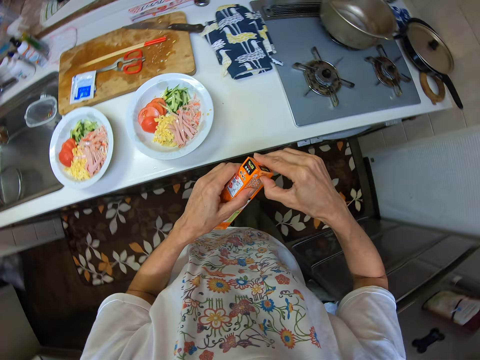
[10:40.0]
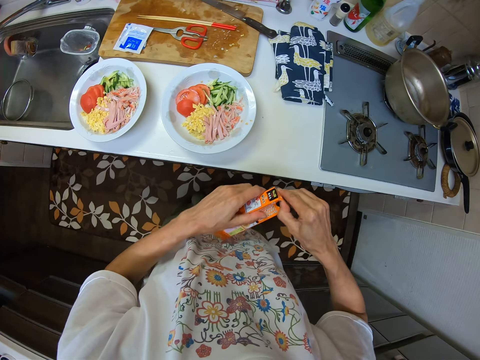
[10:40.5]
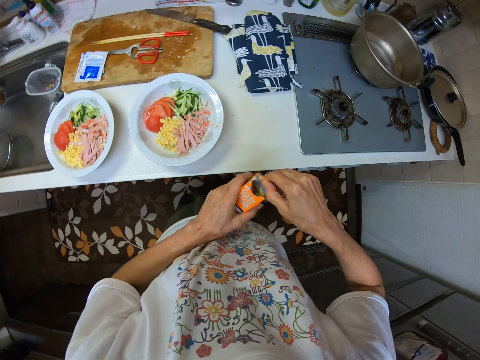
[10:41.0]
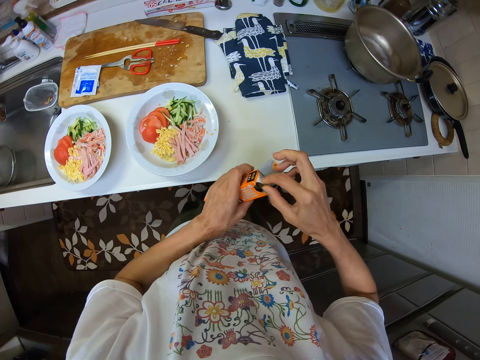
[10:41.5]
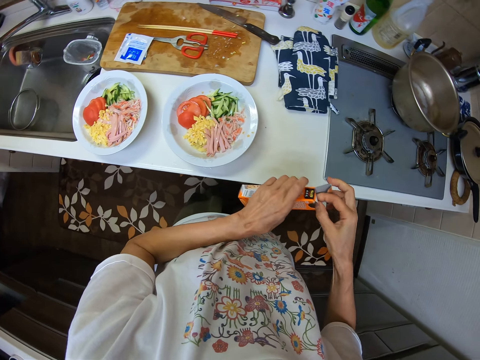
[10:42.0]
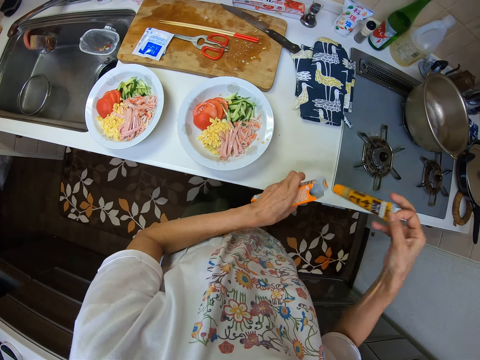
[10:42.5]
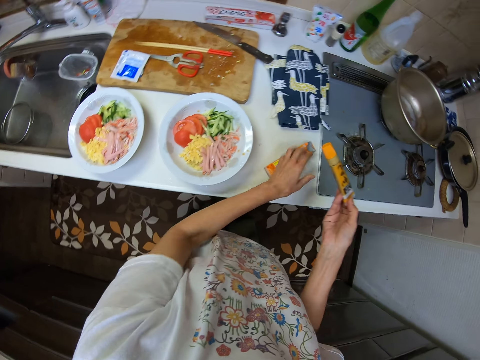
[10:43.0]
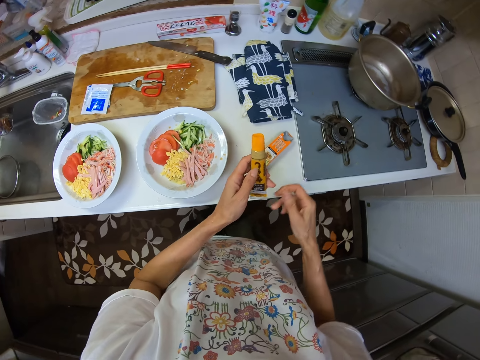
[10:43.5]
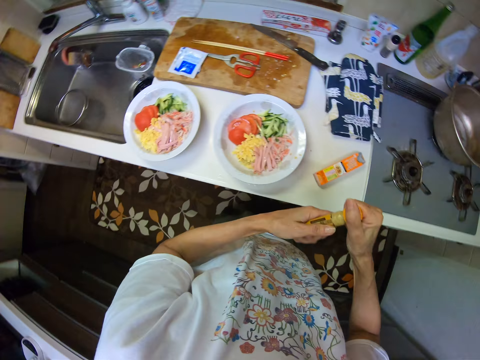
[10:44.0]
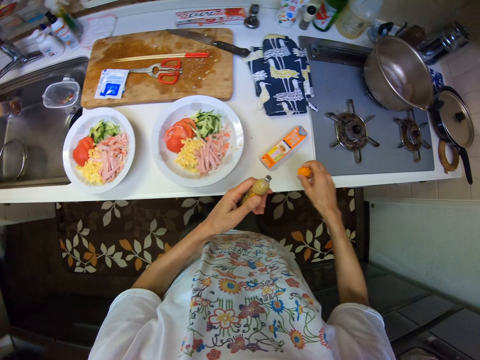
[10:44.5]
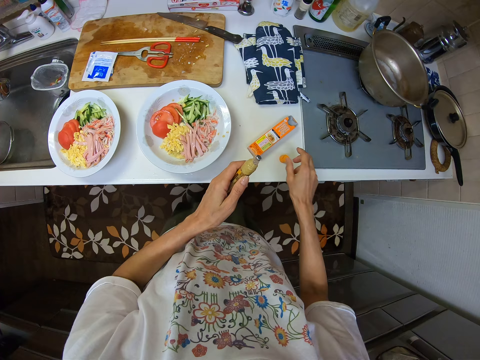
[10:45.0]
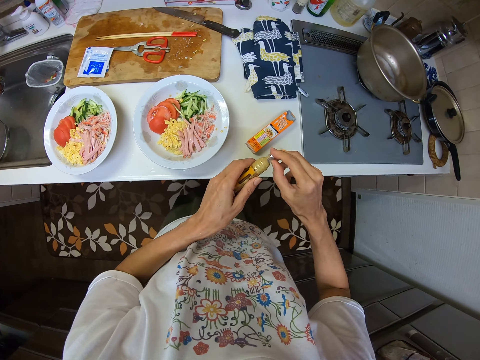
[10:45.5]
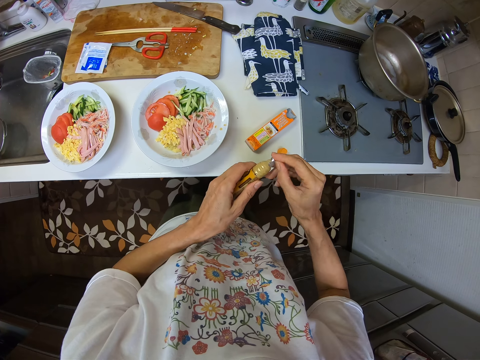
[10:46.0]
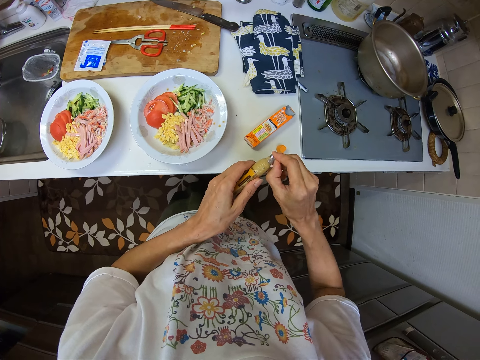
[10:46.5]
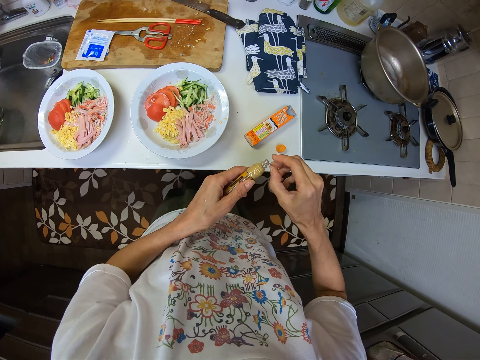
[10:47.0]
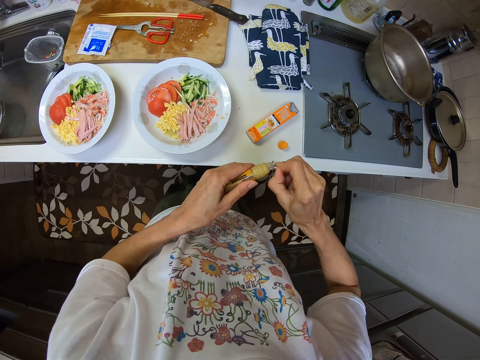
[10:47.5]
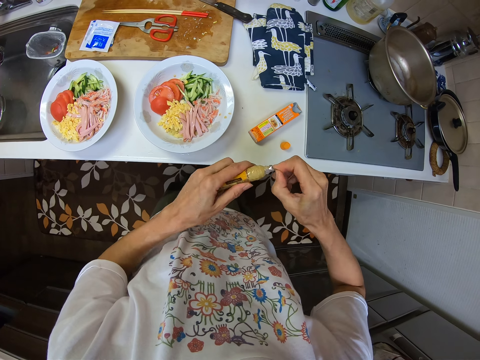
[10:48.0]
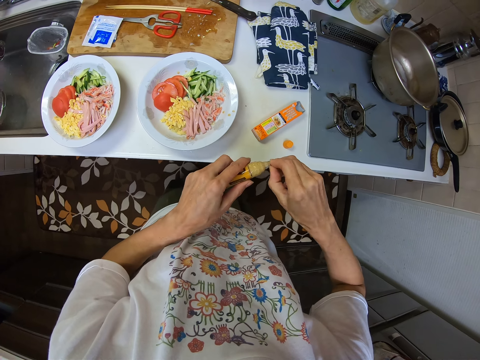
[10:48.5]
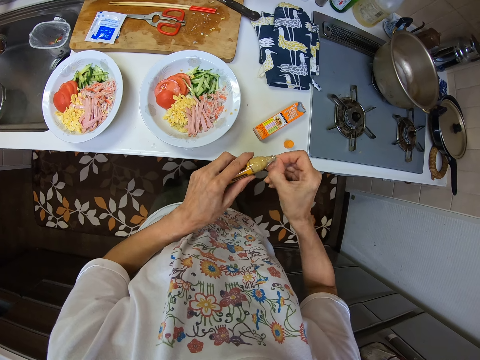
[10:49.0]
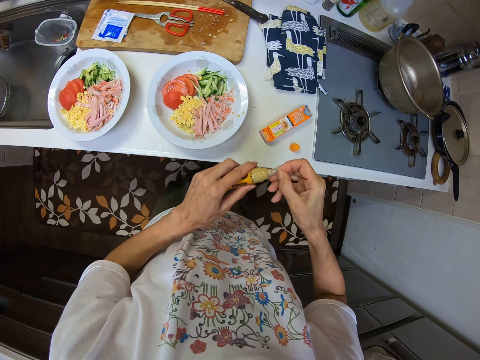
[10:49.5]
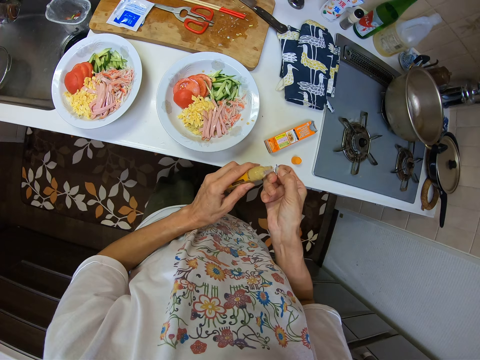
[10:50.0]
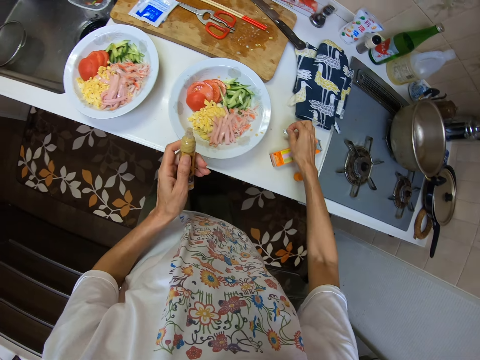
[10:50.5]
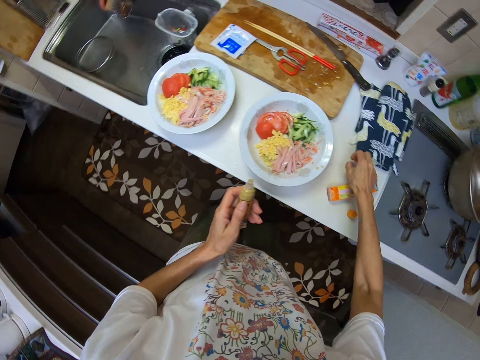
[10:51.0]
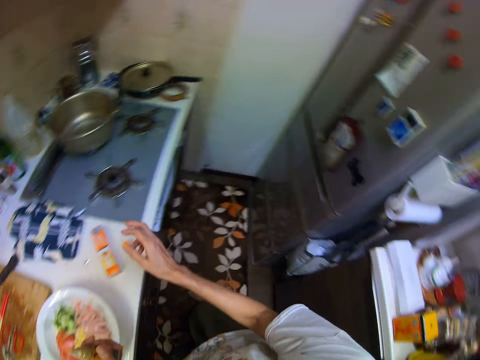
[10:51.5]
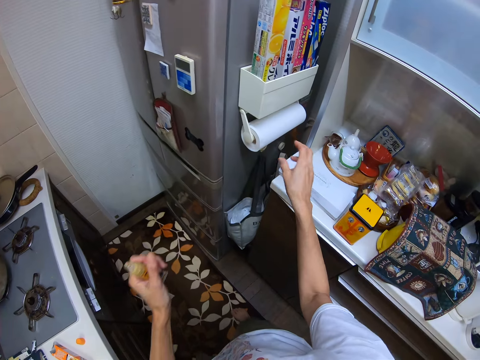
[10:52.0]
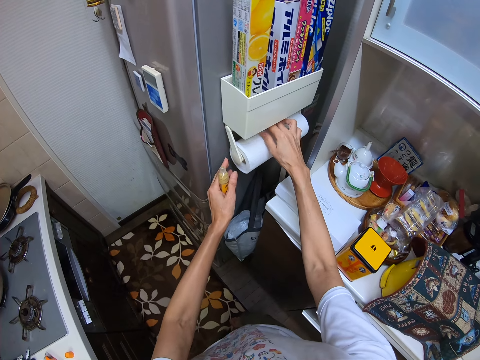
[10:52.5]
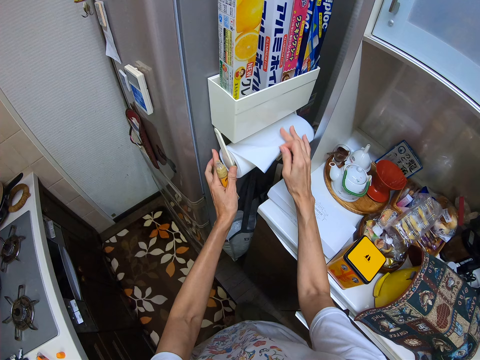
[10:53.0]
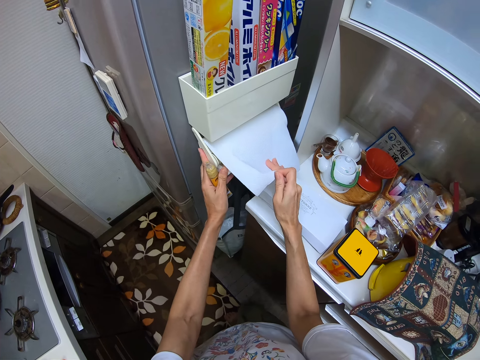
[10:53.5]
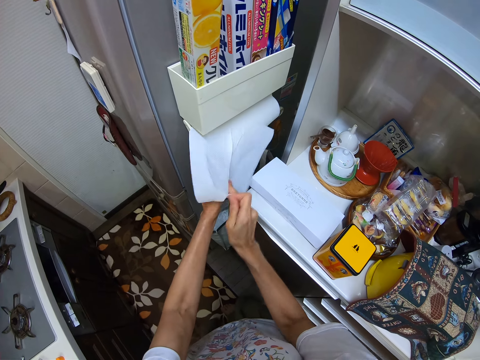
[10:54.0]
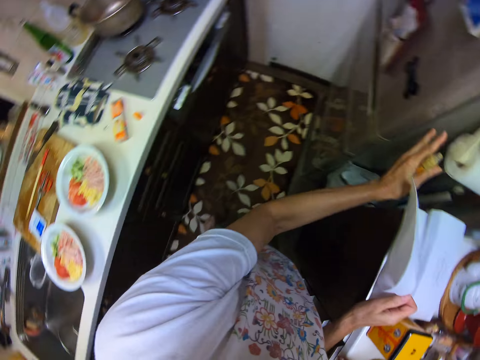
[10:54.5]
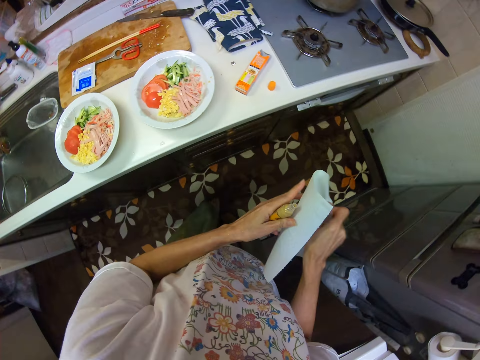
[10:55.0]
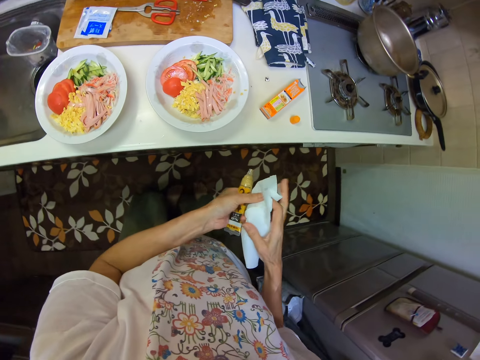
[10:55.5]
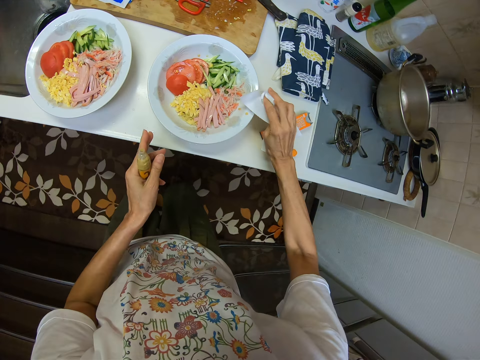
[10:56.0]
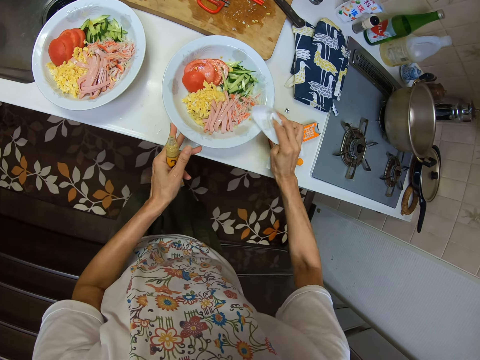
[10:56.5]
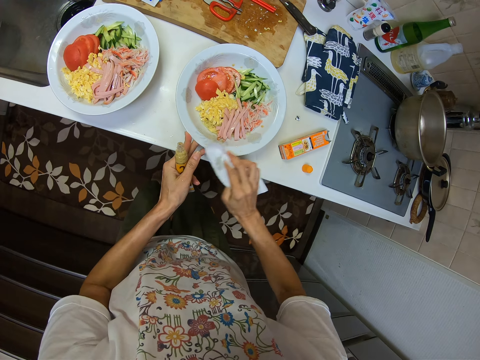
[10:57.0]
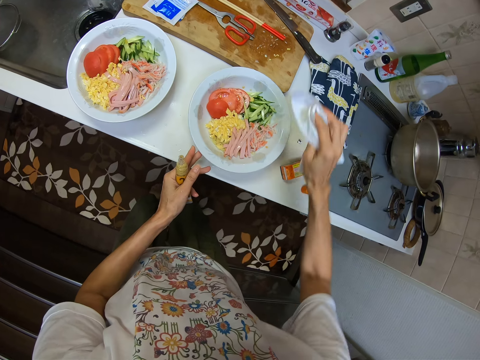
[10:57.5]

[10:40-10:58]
The camera wearer opens the pack of tomato sauce. They hold something. They place a small box of something on a surface. They open something. They place a lid on the surface. They open the tomato paste. They drop the foil of the tomato paste. They roll out a tissue or kitchen paper towel. They cut the kitchen paper towel. They clean a plate.

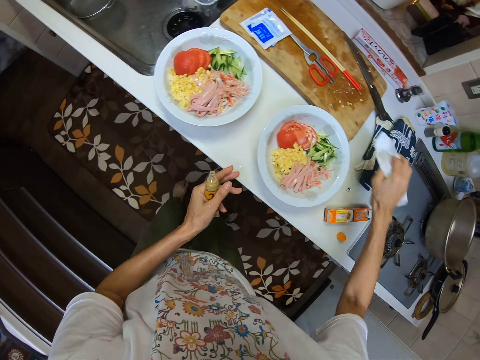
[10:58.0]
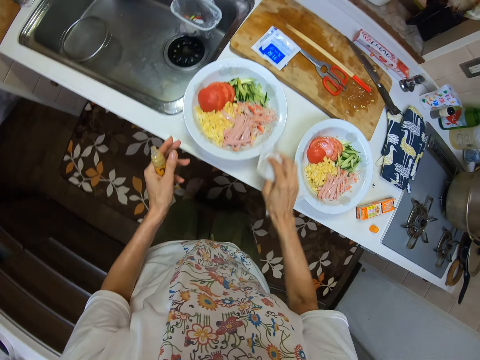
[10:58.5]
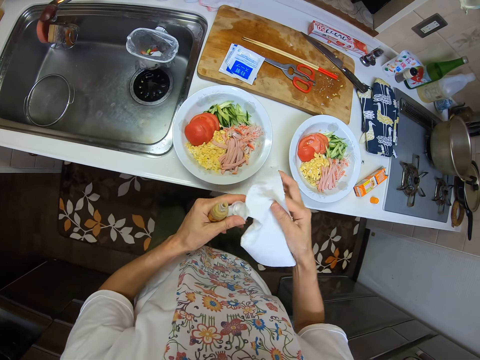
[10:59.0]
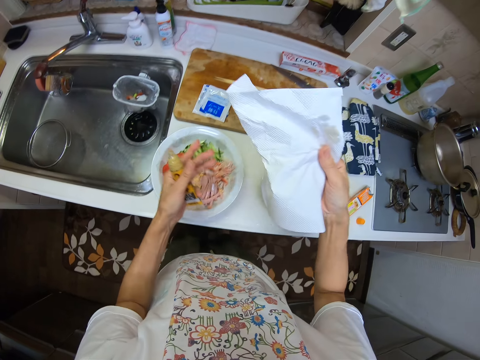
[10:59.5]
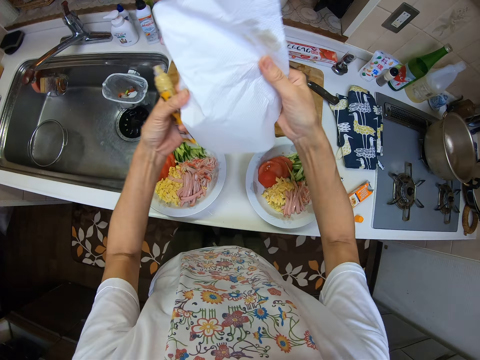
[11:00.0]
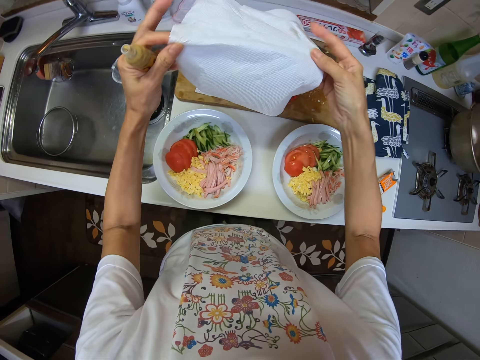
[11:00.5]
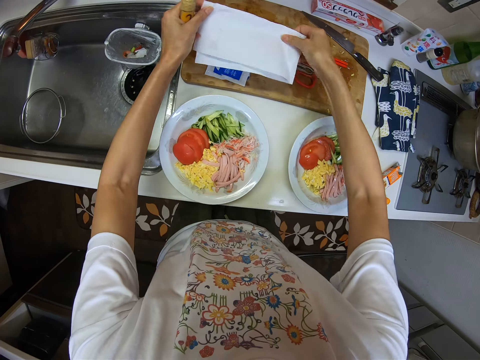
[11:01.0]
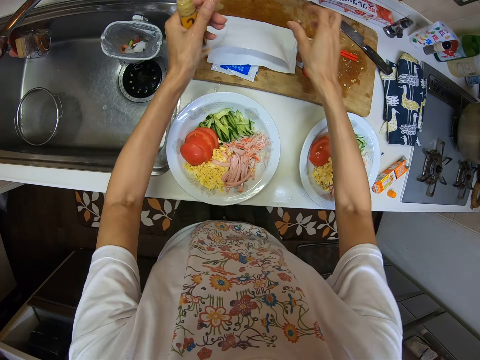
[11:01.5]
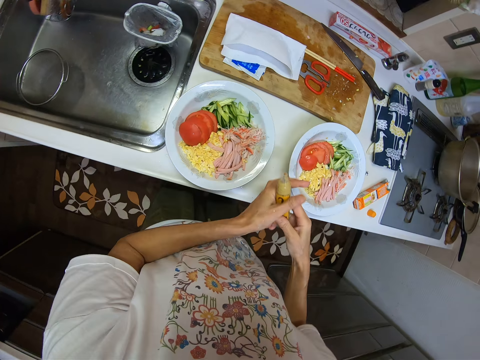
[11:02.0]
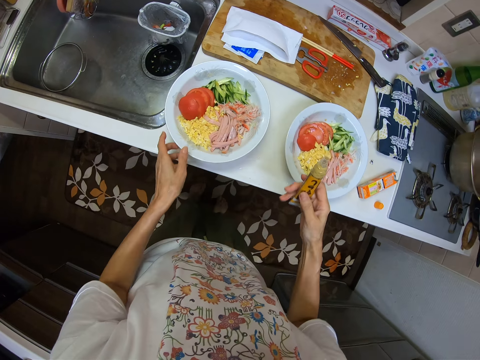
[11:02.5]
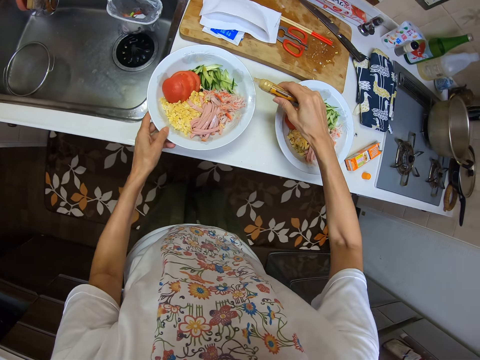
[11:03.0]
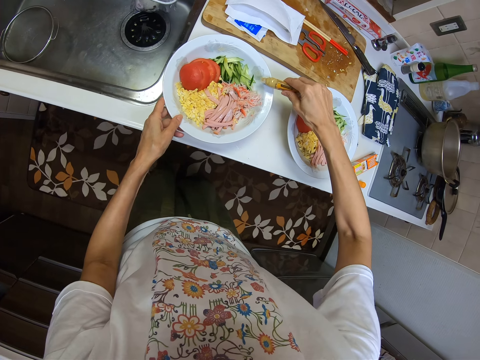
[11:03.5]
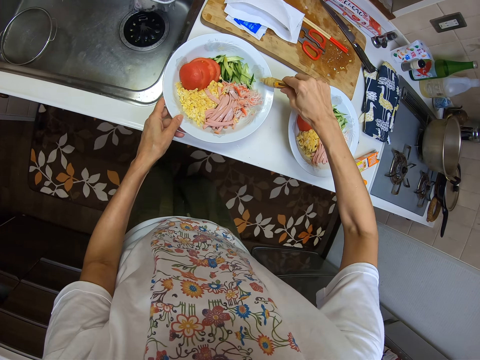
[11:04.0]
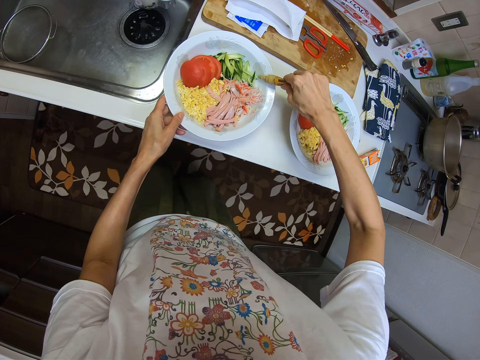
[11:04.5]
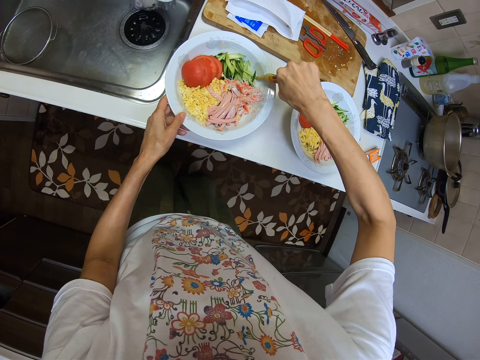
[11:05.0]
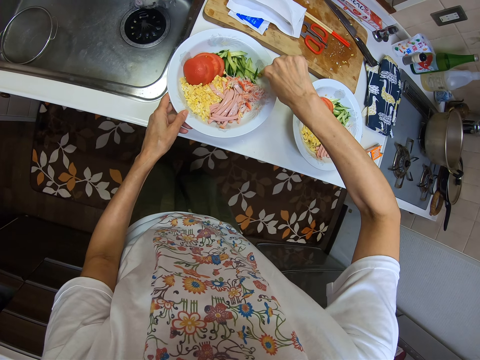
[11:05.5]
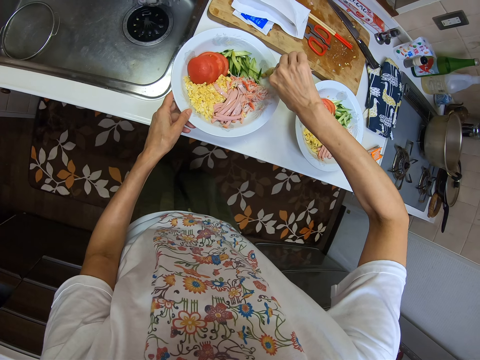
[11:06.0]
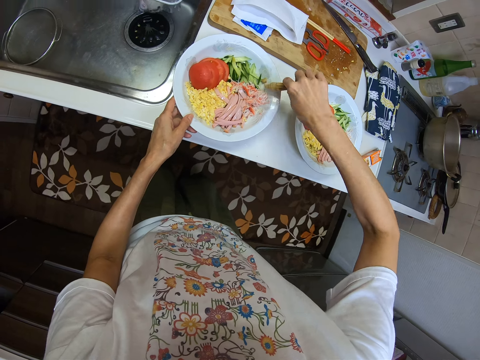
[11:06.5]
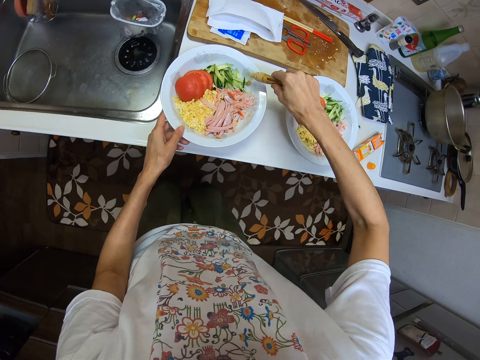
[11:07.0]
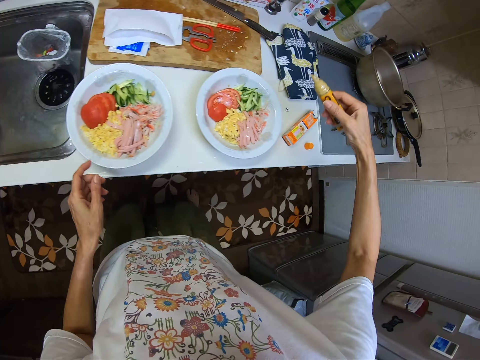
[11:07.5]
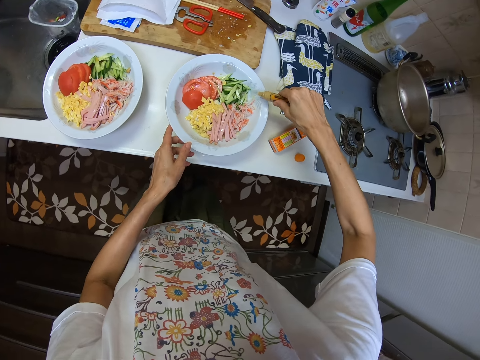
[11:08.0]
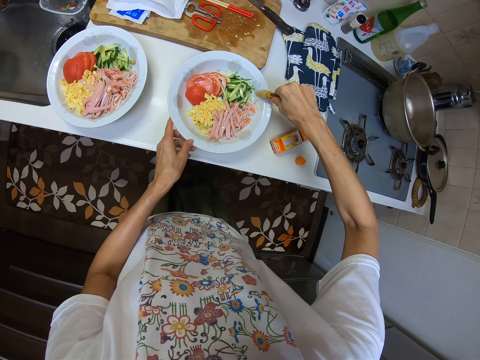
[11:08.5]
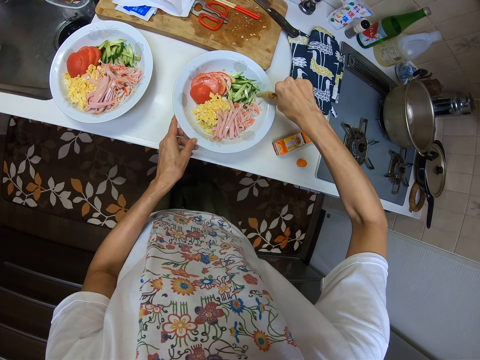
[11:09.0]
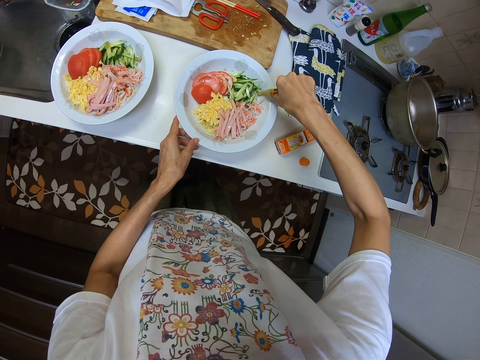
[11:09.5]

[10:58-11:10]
The camera wearer folds a piece of kitchen paper towel. He places the piece of kitchen paper towel on a chopping board. He holds something with his right hand. He pours tomato paste in the plates. He squeezes something in a plate. He squeezes something in another plate.
